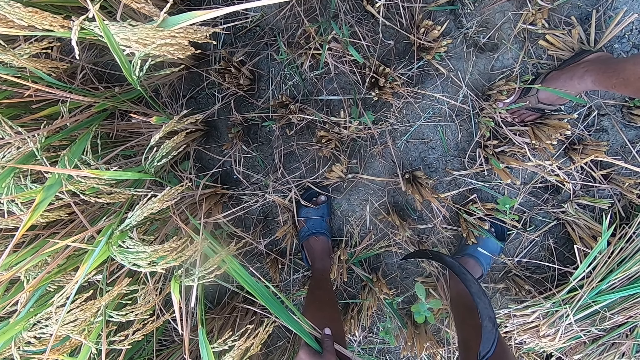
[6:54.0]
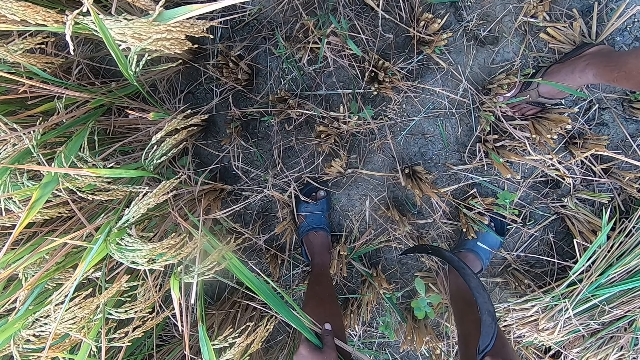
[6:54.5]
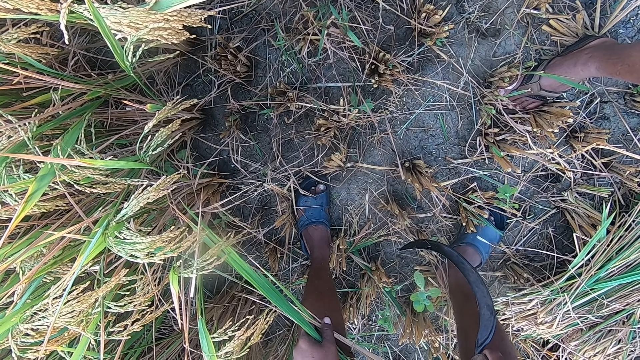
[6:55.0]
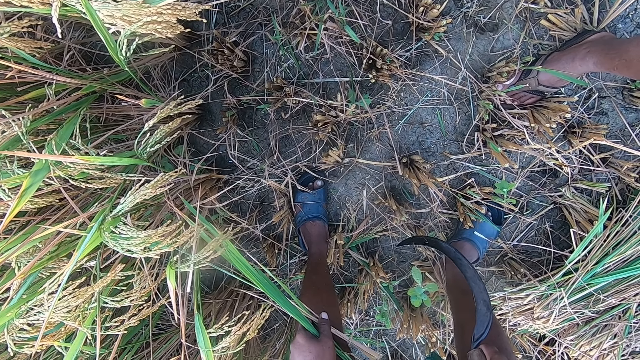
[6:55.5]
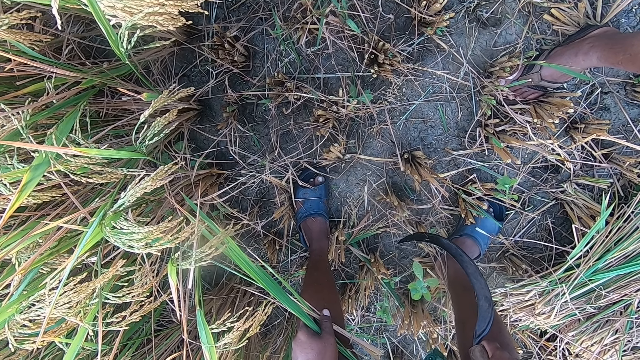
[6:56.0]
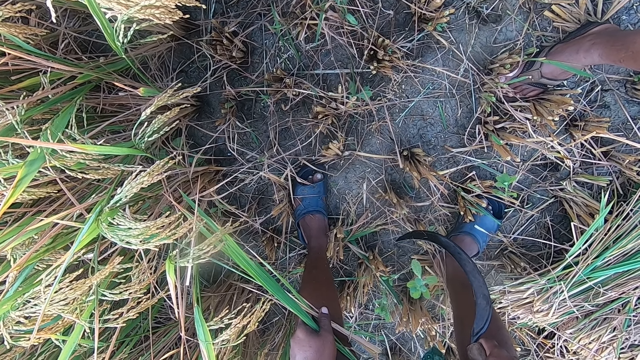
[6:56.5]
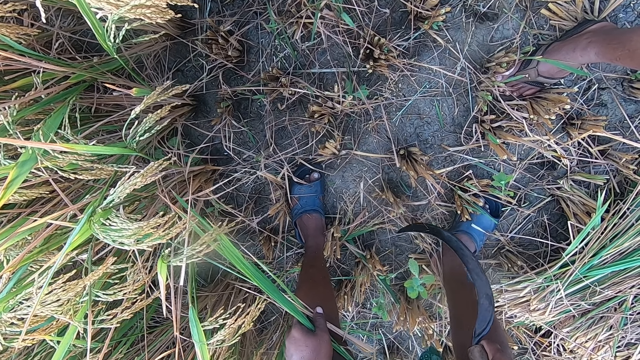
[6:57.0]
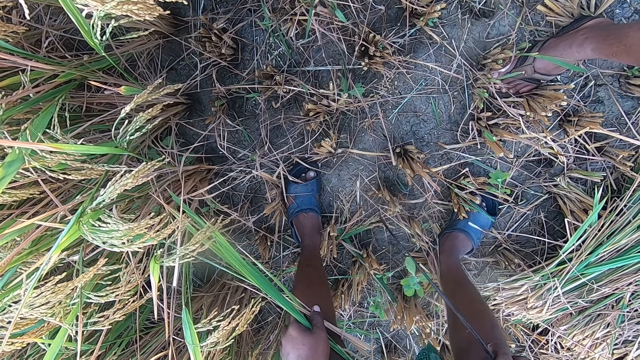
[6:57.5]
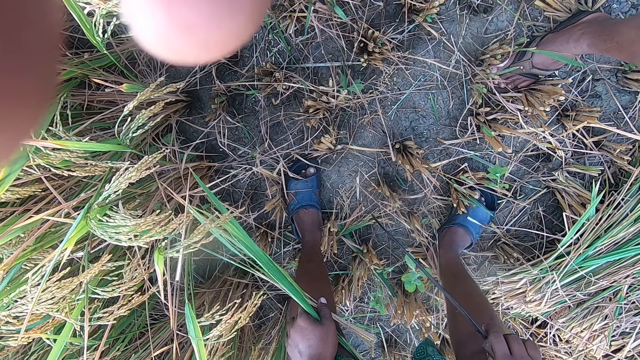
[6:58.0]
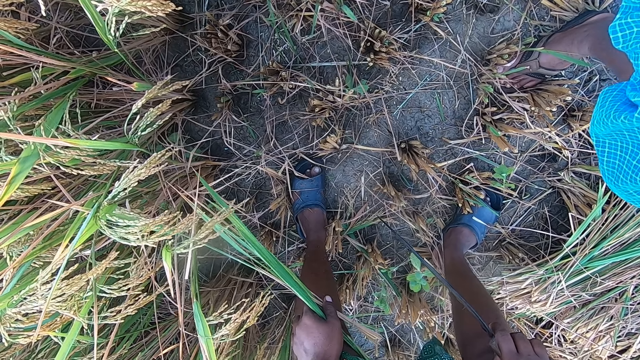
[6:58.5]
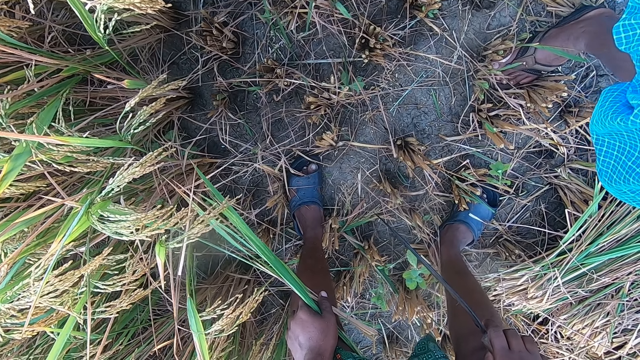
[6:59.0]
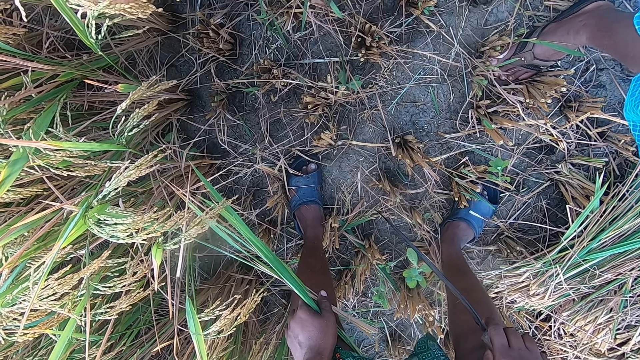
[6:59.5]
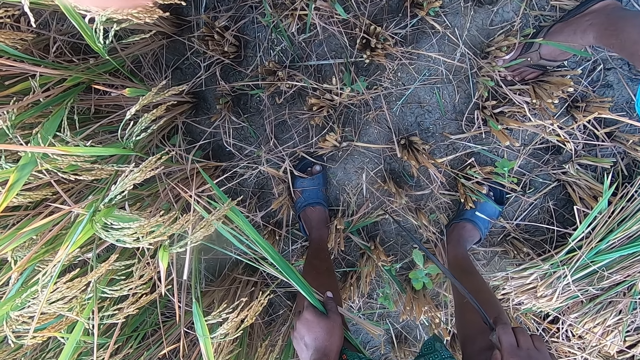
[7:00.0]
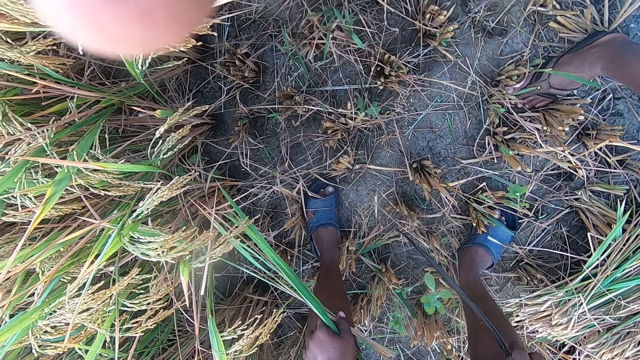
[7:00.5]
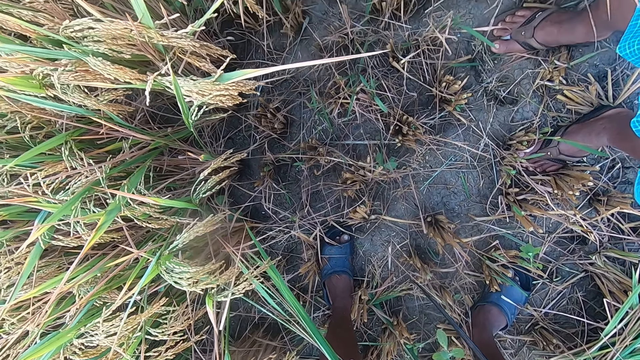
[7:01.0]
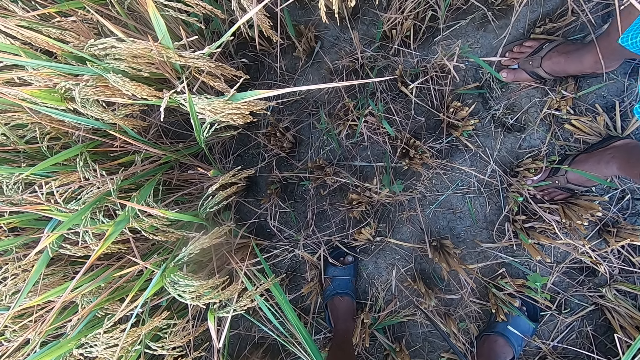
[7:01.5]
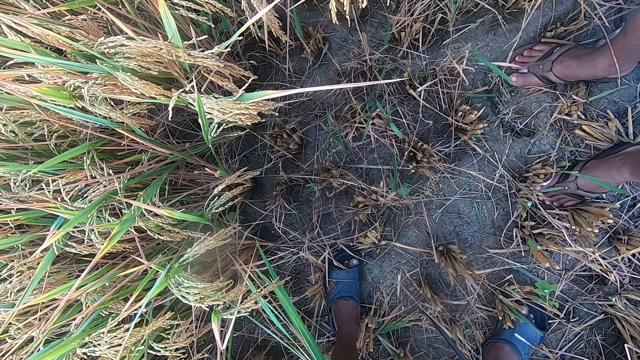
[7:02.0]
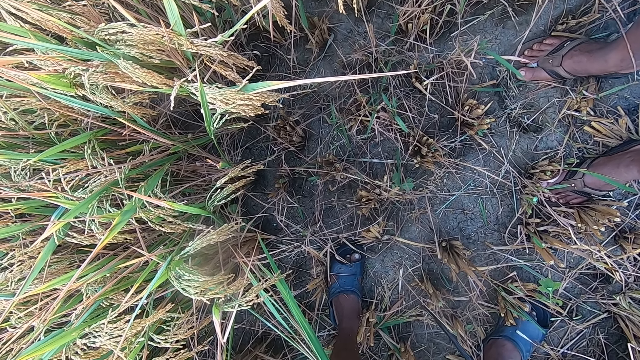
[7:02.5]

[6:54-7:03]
The camera wearer moves the sickle around. They look at the ground. They look at a man.

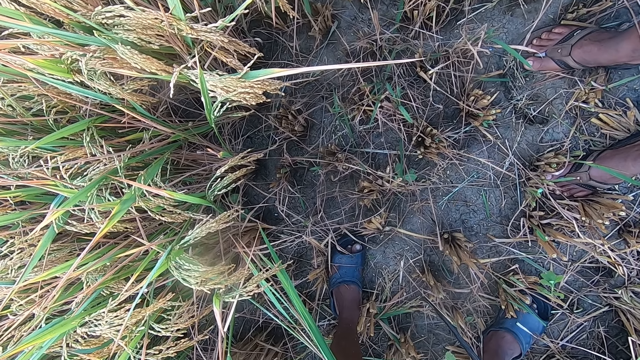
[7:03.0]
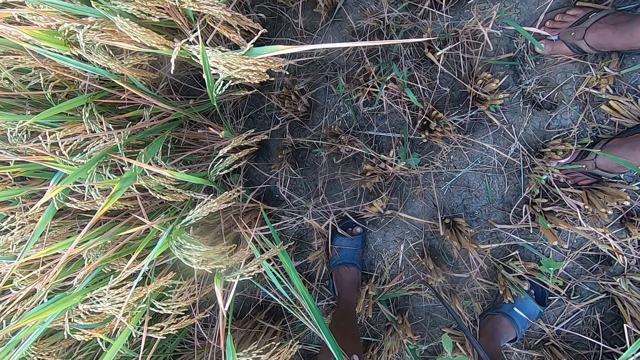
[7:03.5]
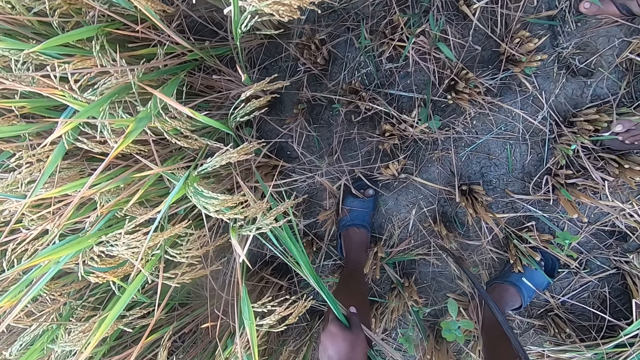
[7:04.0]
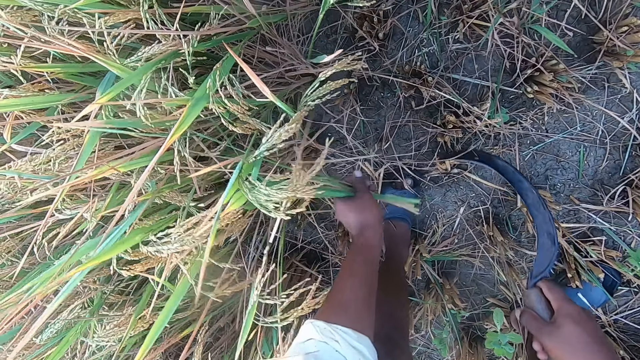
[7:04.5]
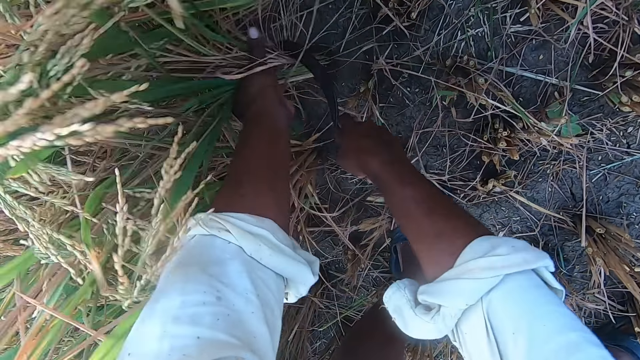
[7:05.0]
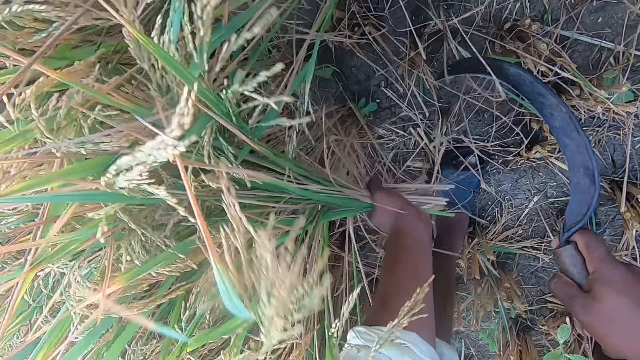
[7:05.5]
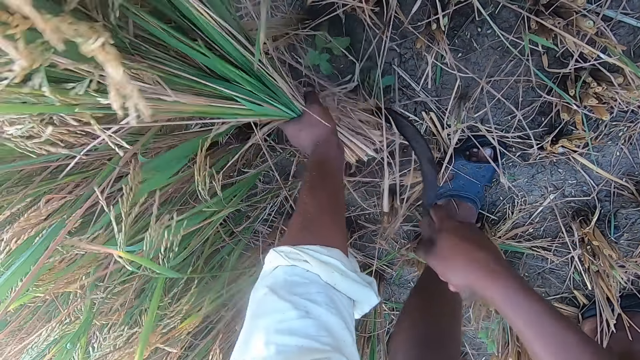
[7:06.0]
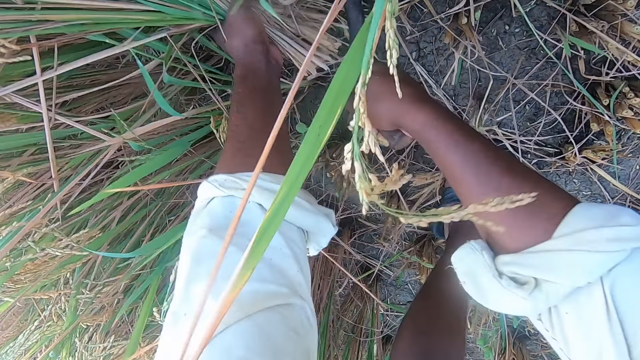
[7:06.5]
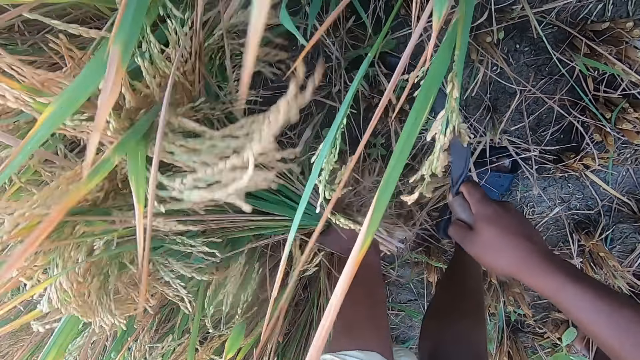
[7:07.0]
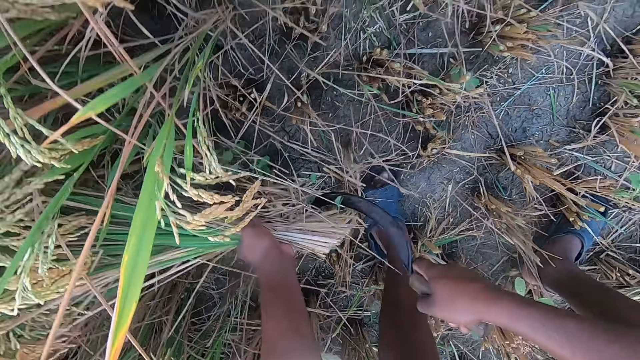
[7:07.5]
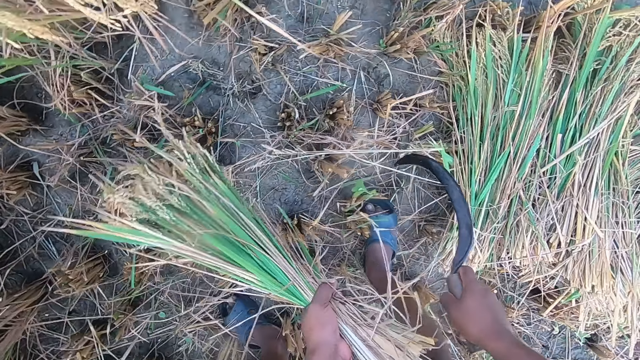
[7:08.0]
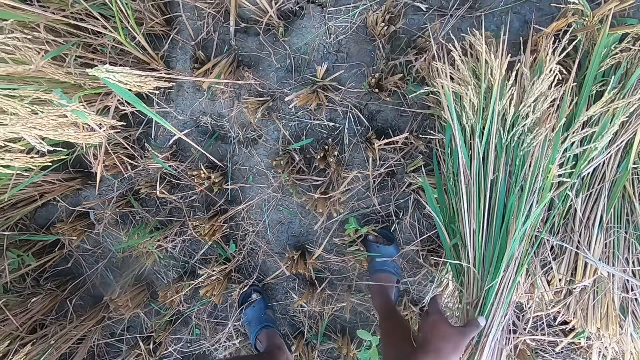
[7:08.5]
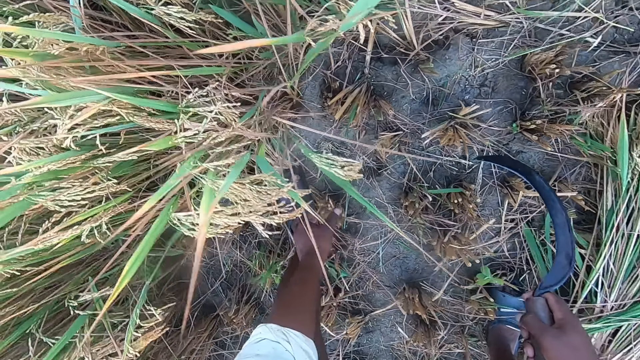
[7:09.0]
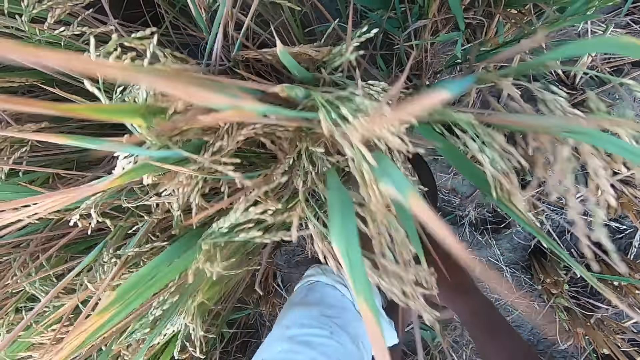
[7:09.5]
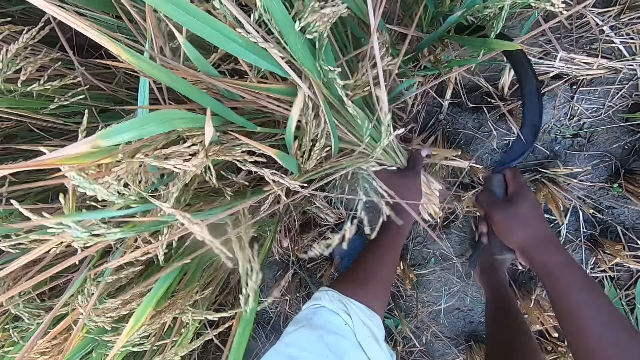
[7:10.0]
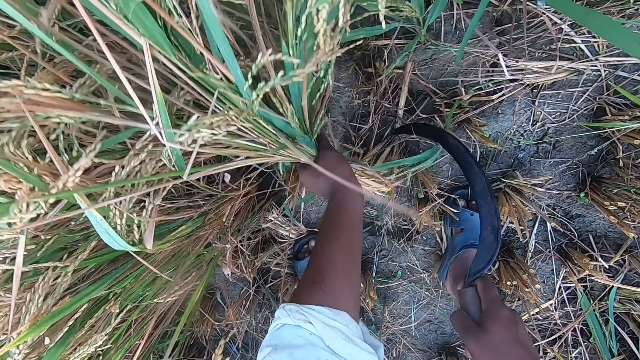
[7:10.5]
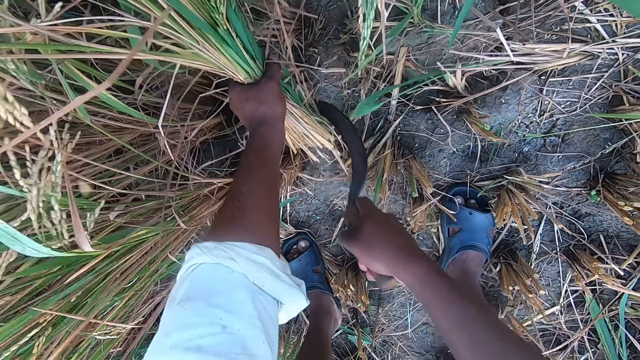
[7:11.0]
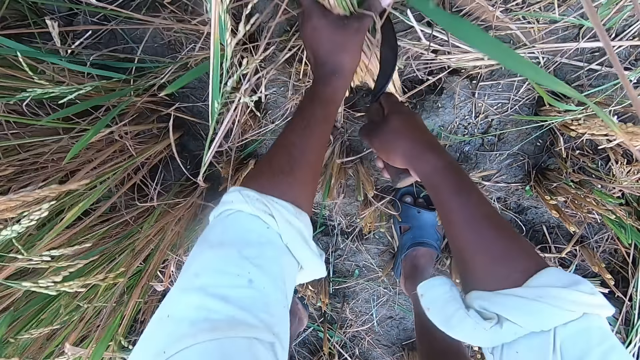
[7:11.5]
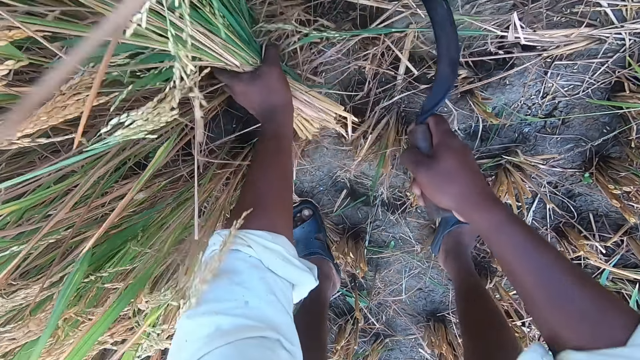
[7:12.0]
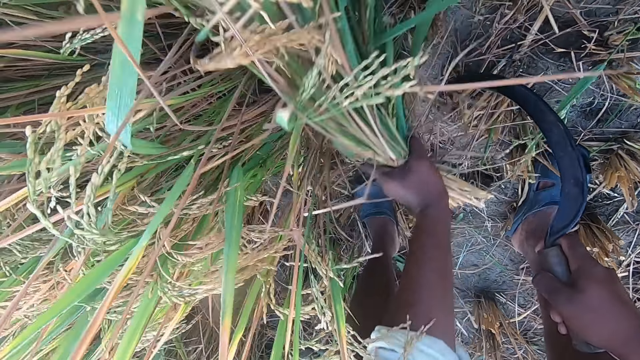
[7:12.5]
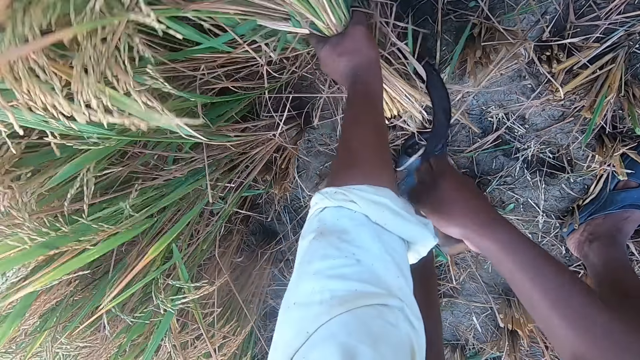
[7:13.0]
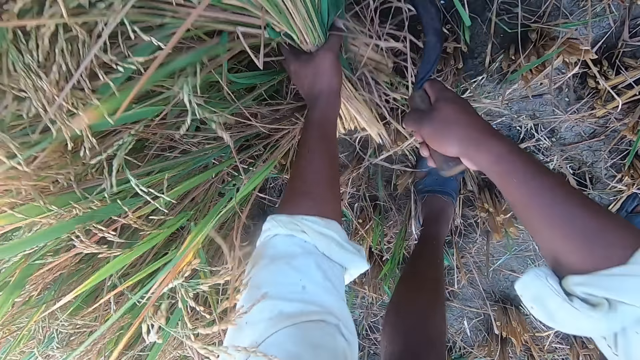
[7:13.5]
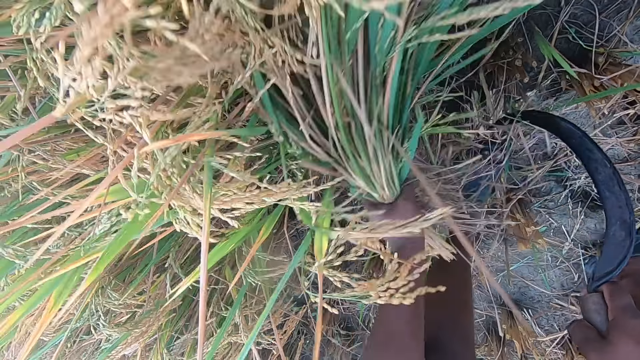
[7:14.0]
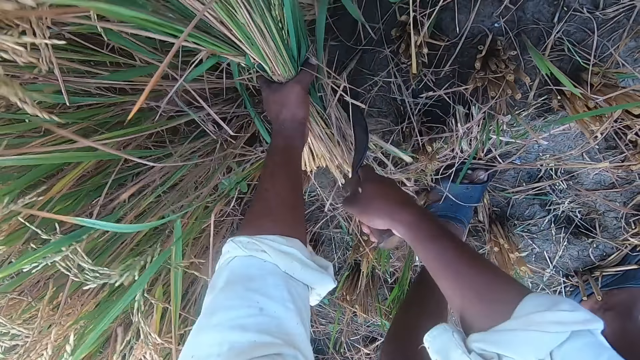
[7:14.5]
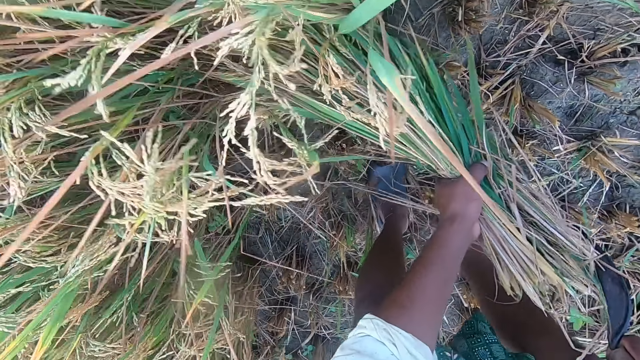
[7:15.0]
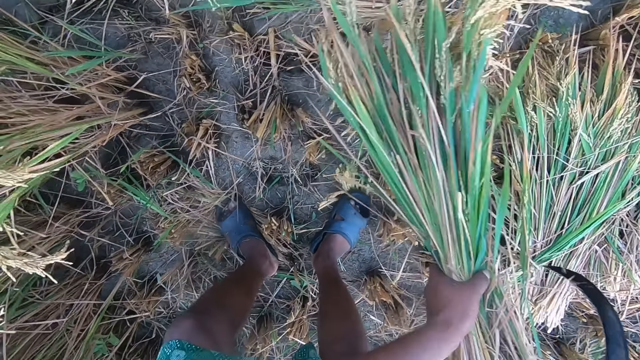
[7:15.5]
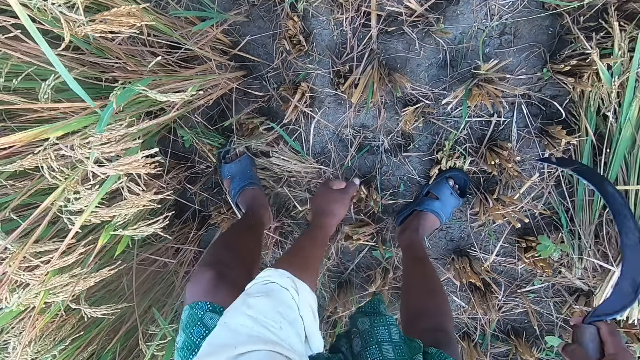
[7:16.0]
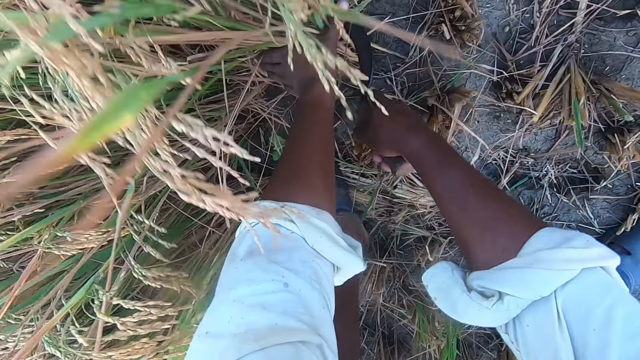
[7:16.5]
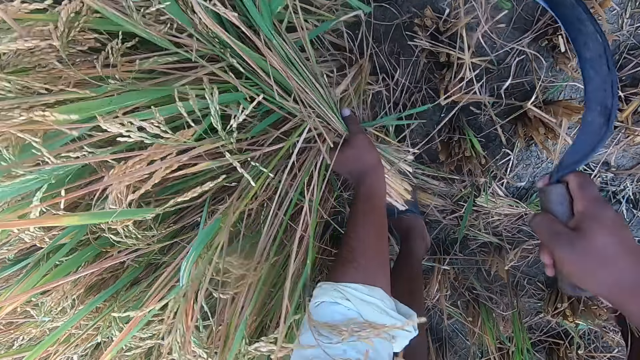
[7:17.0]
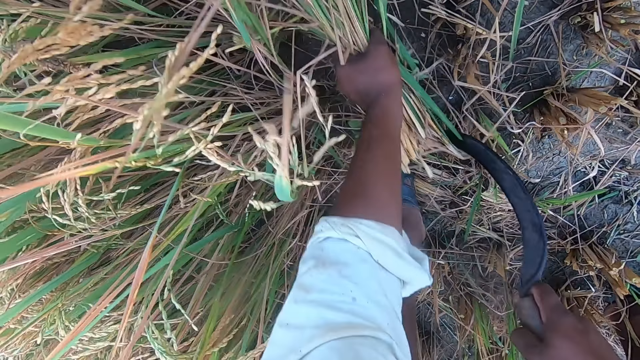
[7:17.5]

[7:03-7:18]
The camera wearer holds rice plants and cuts the rice plants from the ground with a sickle. They move around. They drop the rice plants on the ground. They move around. They hold the rice plants. They cut the rice plants from the ground with the sickle. They move around. They drop the rice plants on the ground. They move around. They hold the rice plants. They cut the rice plants from the ground with the sickle.
